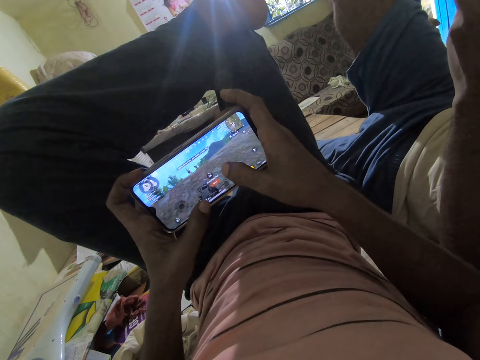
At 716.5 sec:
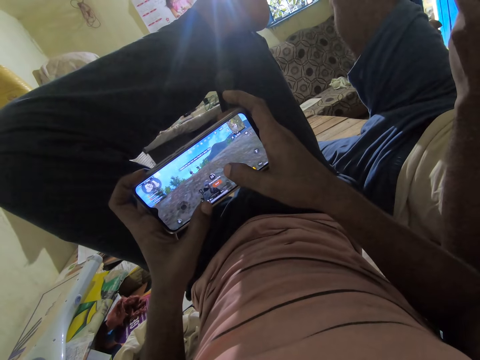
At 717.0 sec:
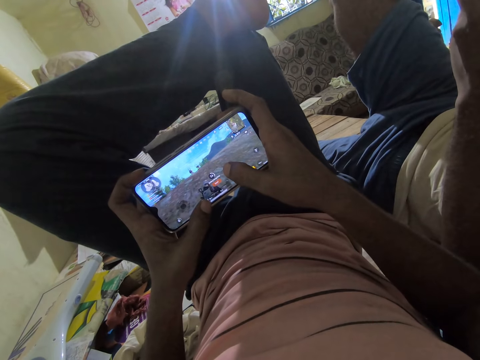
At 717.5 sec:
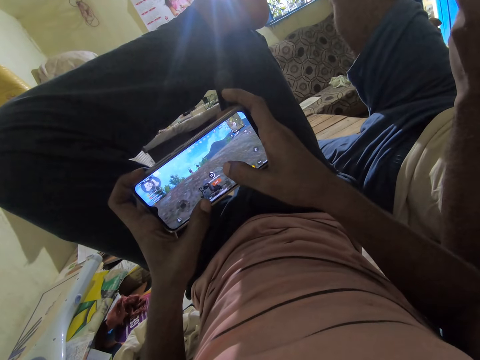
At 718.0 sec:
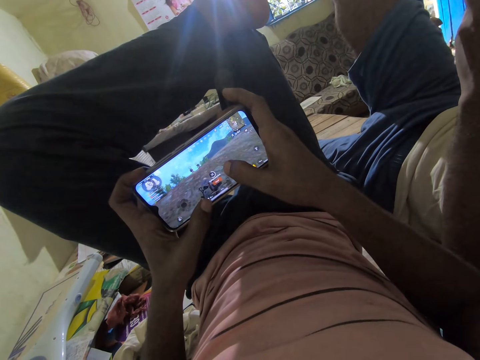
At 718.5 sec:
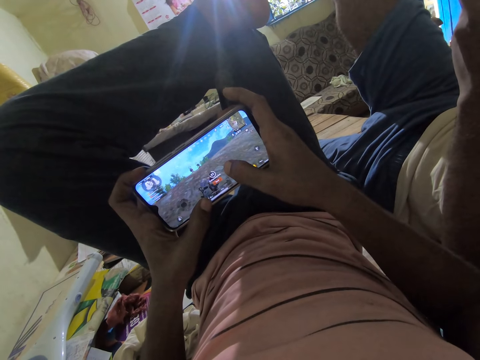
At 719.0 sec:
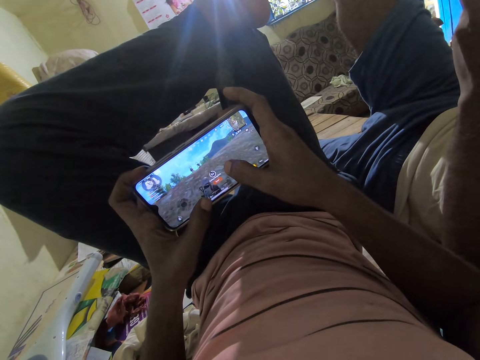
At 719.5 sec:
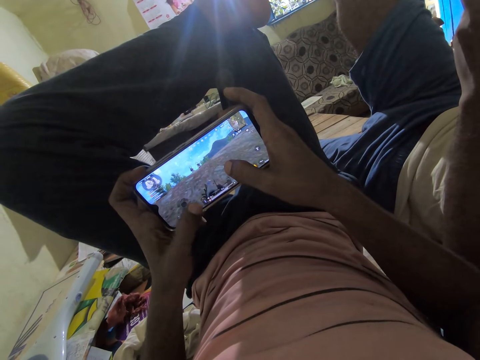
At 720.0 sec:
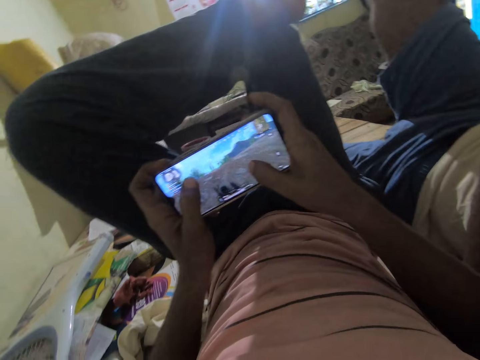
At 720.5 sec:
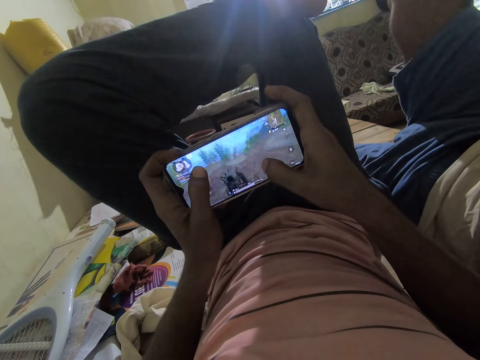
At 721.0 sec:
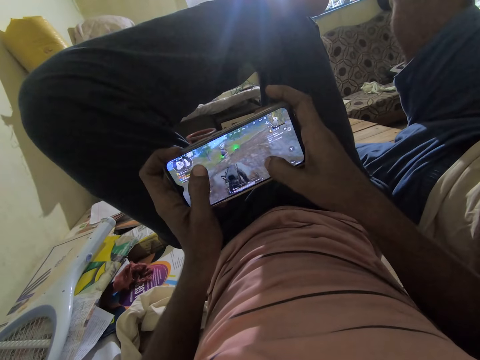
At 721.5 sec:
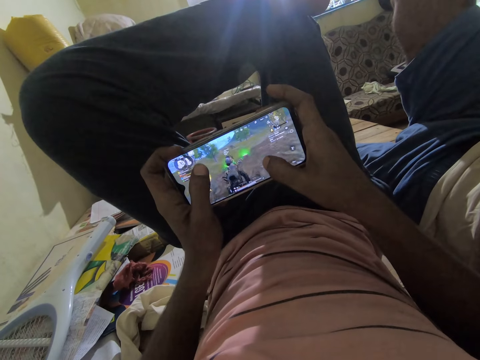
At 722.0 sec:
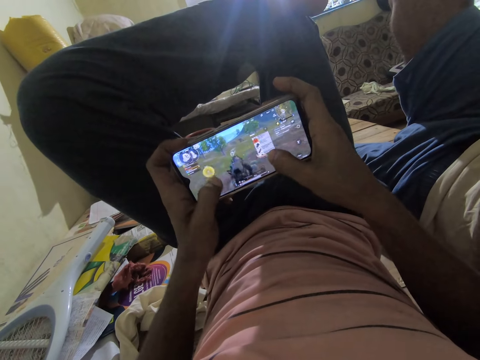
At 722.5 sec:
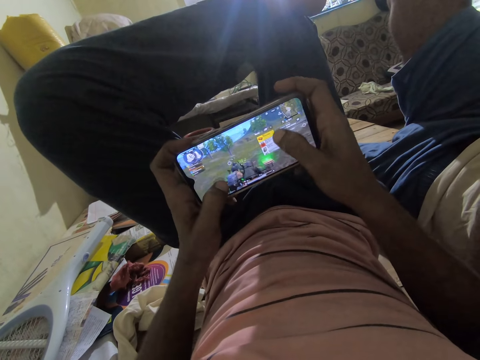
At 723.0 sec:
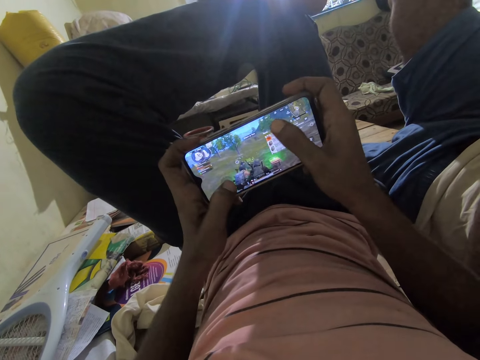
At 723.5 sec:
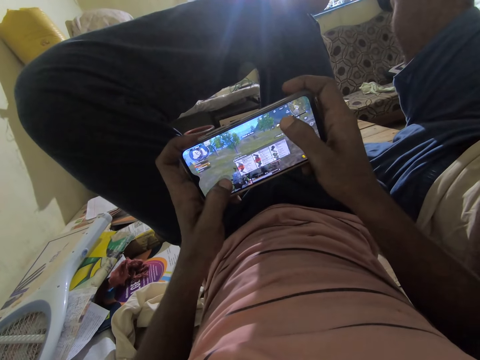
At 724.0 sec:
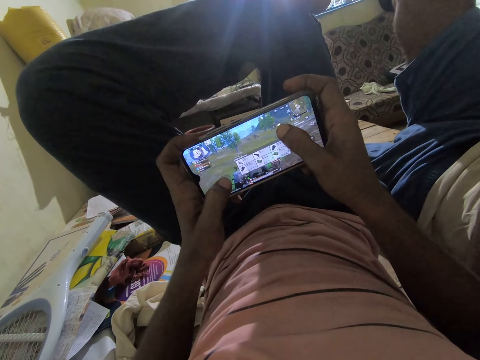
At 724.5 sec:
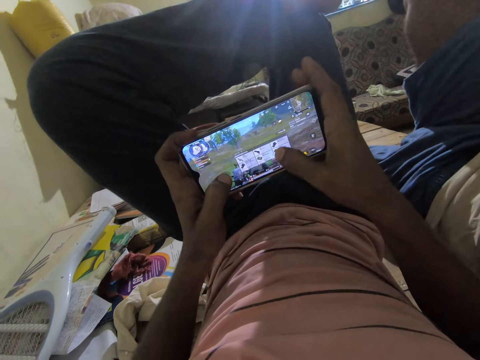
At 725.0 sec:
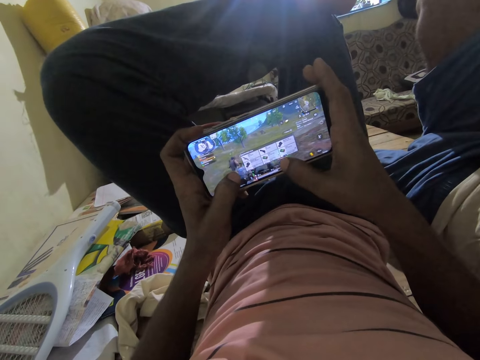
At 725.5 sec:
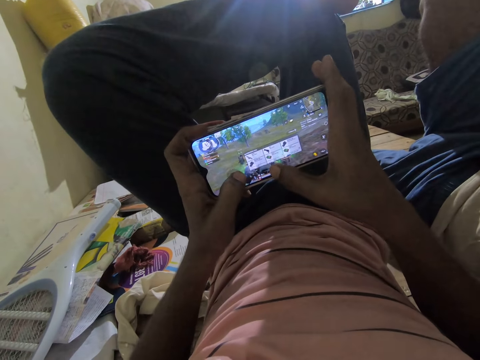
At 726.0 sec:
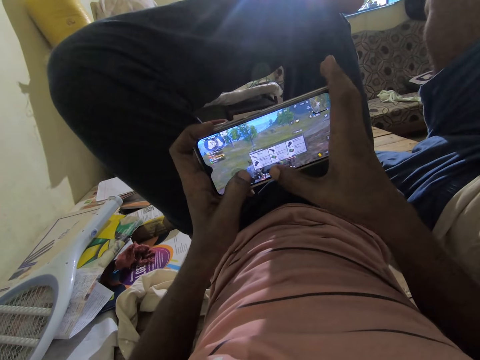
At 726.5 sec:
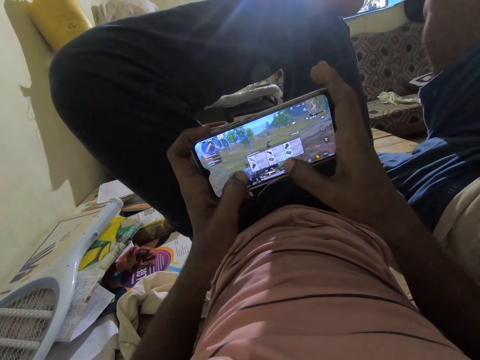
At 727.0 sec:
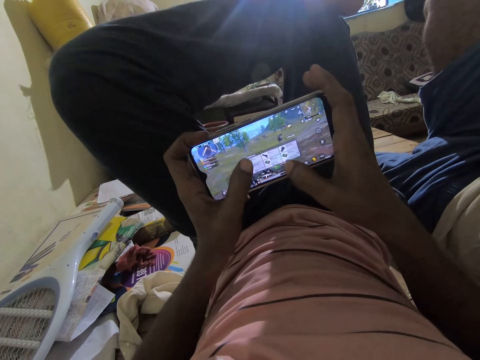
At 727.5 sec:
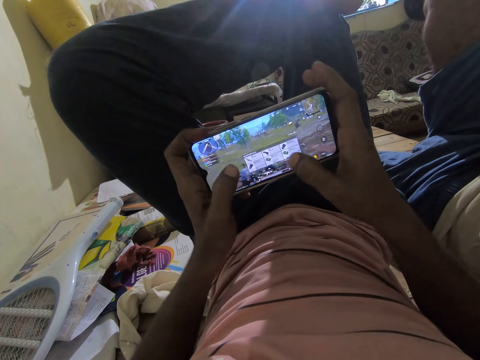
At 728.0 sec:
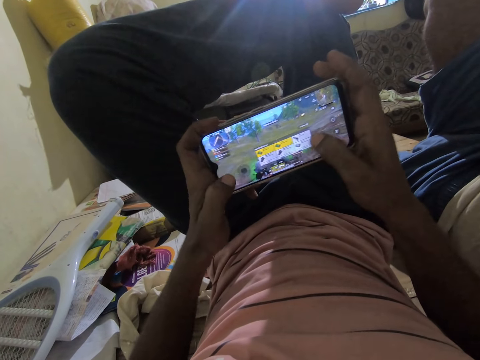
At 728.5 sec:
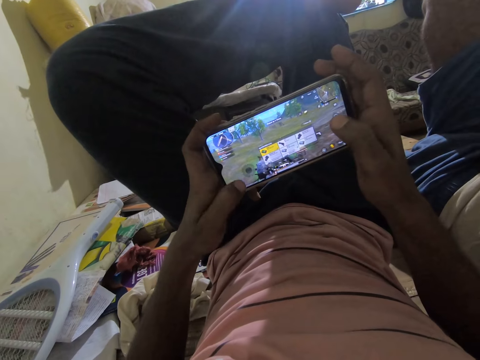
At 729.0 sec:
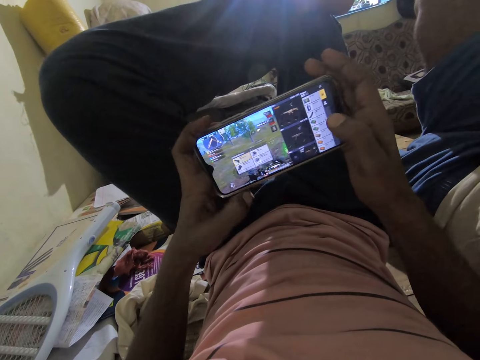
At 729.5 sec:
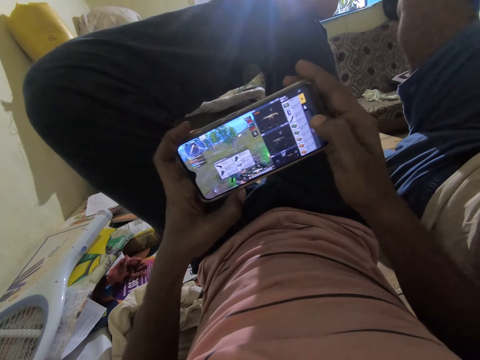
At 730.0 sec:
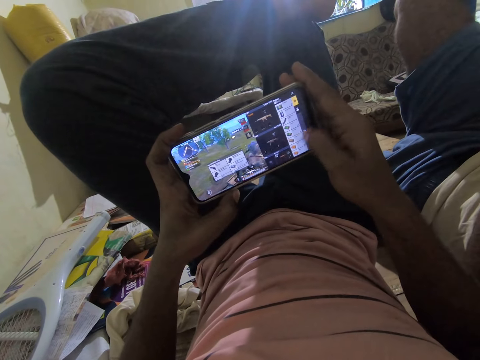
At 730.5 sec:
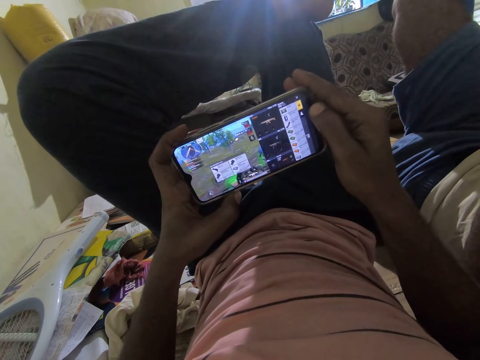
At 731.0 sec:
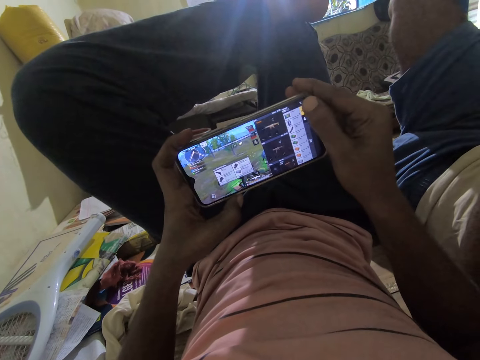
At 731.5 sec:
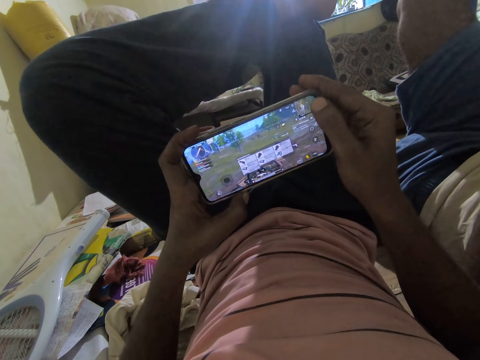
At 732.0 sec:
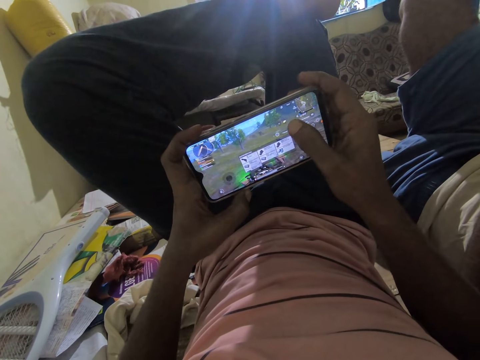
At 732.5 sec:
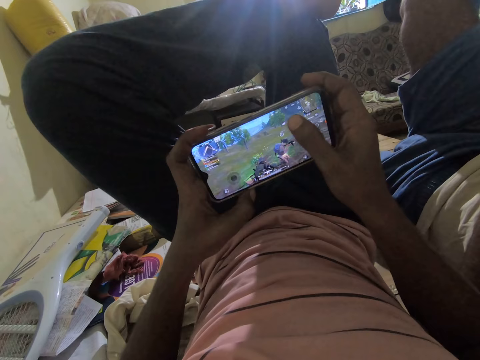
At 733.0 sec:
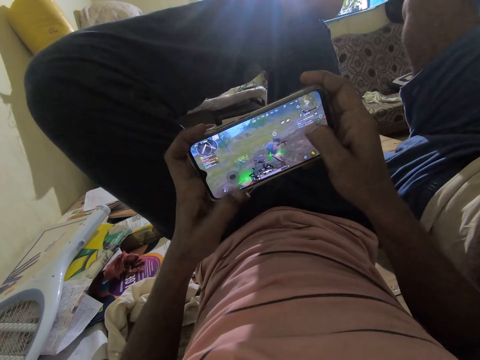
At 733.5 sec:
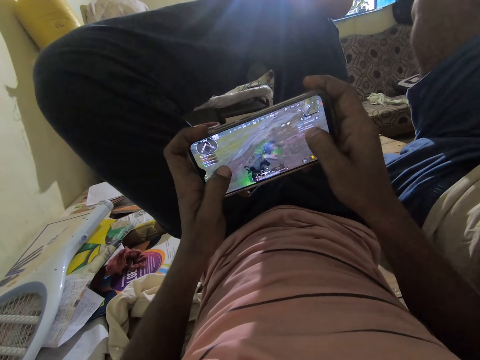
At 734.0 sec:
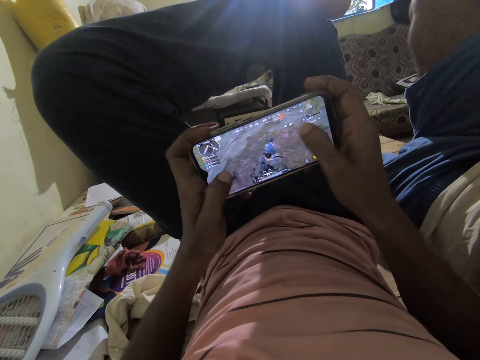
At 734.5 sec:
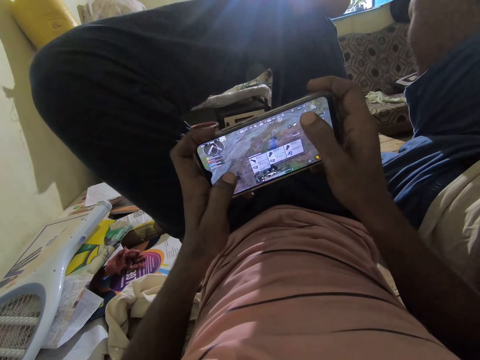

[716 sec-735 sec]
The camera wearer interacts with a person. He plays video games in his phone. He talks to the person. He plays a game on the phone. He interacts with the person. He plays video games in his phone.

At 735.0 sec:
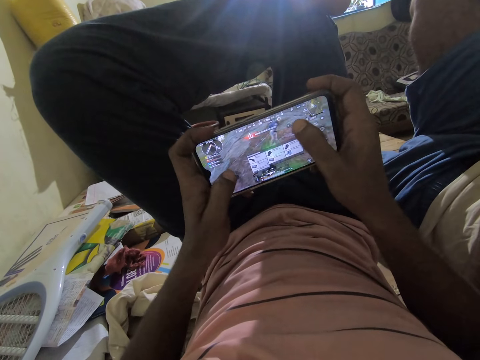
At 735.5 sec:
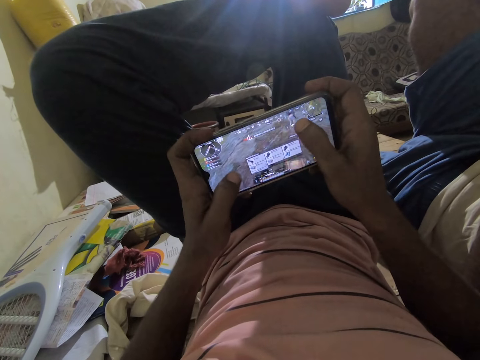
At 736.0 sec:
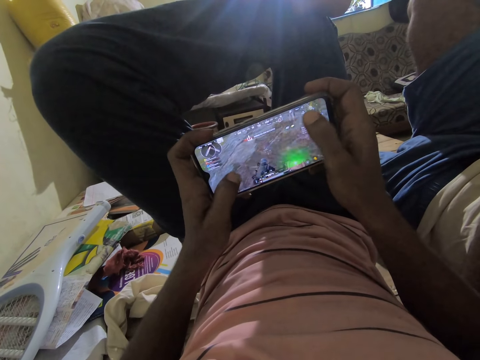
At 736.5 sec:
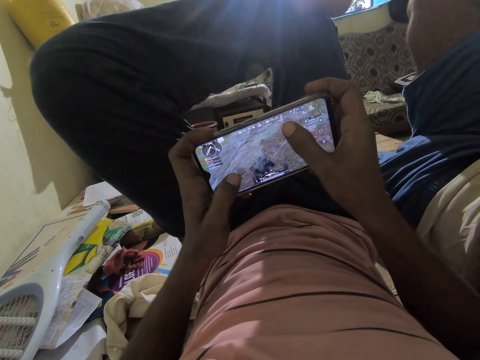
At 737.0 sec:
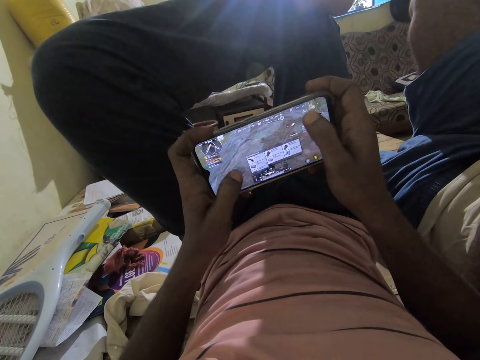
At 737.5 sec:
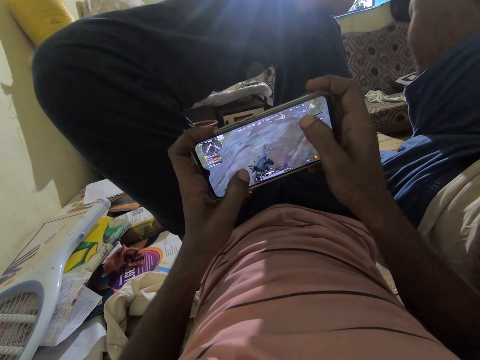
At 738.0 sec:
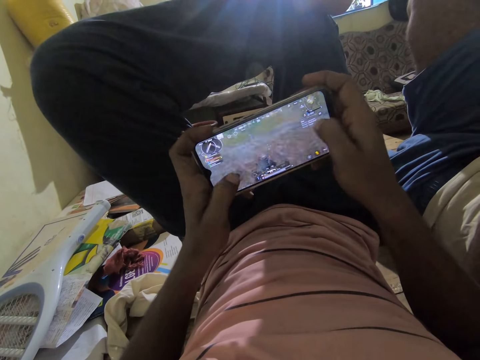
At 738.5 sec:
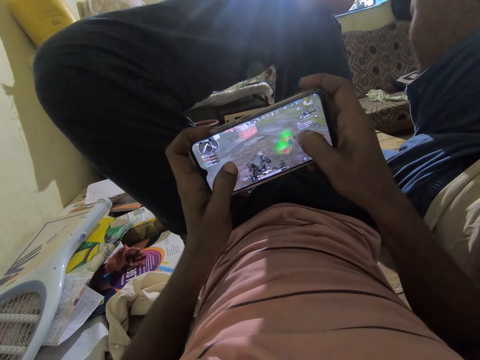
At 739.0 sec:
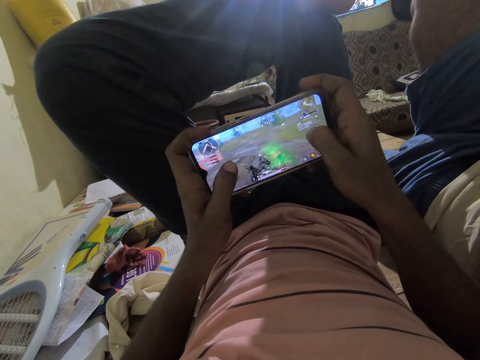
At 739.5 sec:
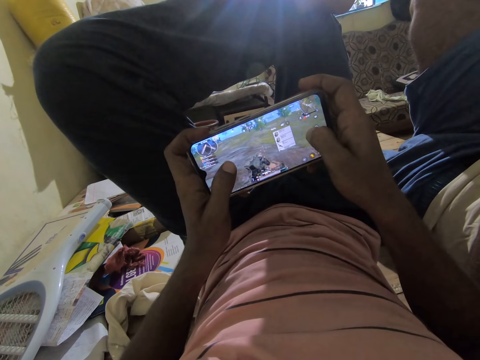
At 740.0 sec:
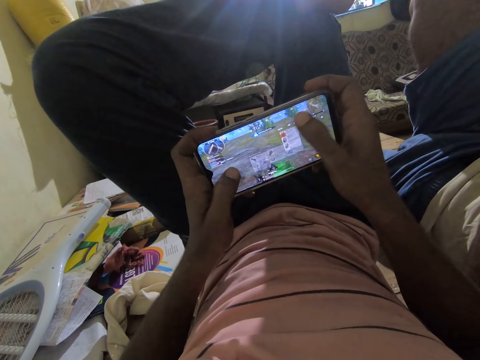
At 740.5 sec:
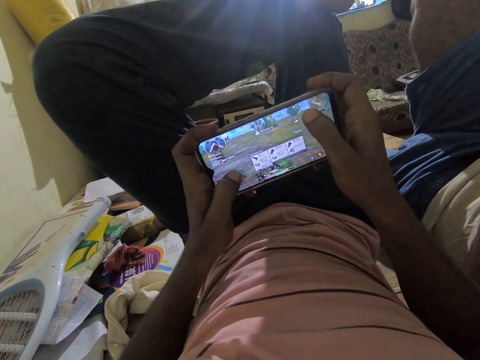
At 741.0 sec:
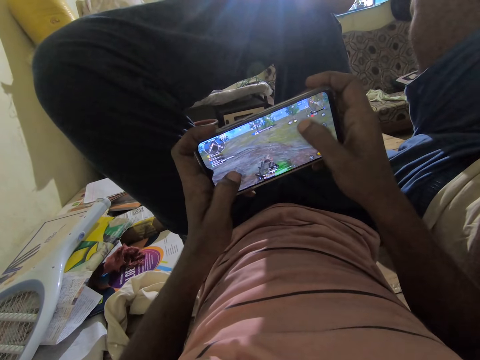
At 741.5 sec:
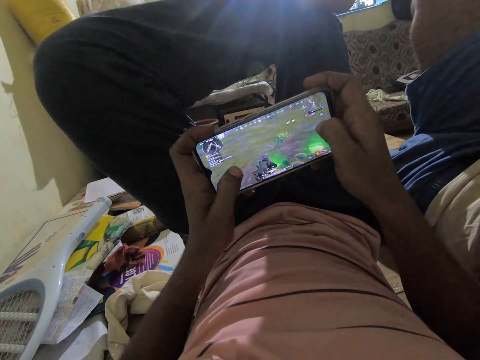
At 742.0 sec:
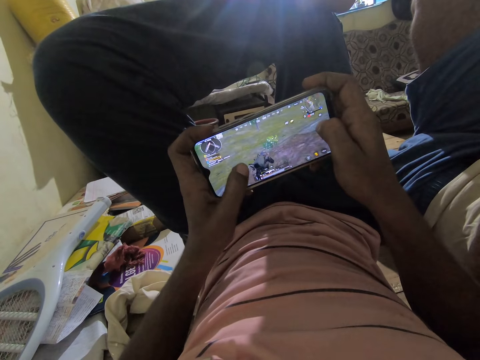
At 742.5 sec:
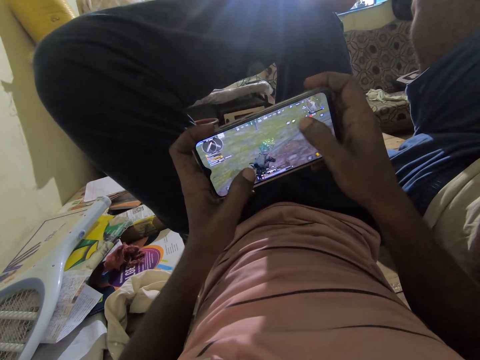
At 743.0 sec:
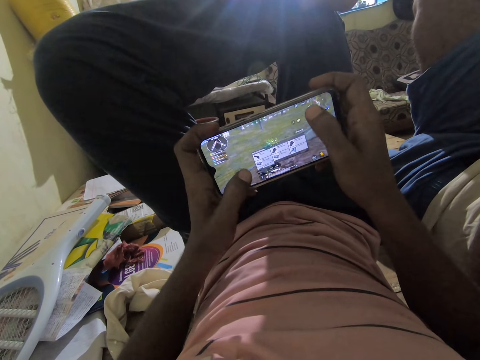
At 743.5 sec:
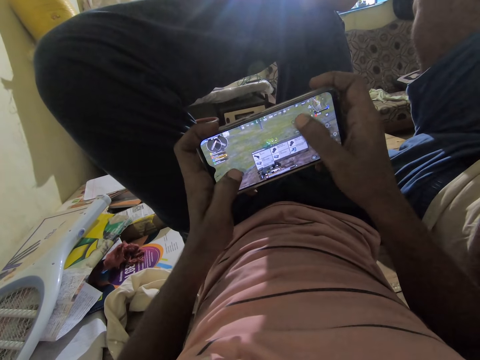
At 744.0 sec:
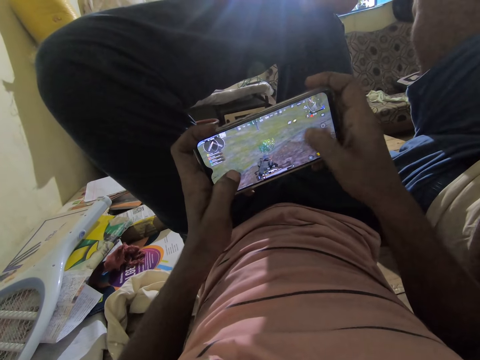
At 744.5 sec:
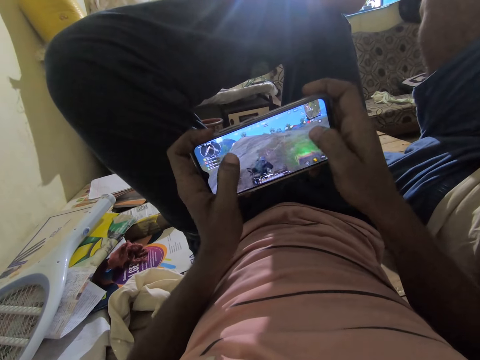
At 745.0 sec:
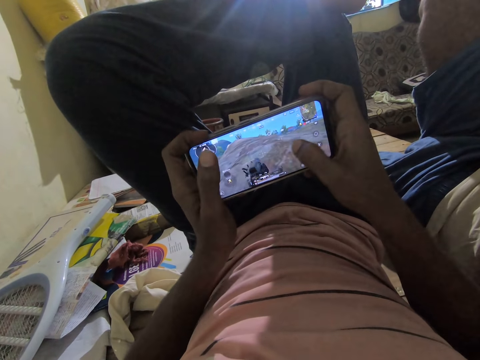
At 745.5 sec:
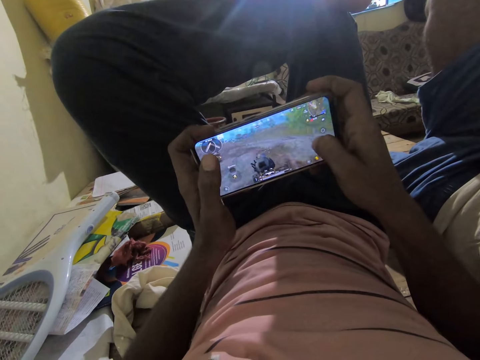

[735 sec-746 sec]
The camera wearer interacts with a person. They play a game on the phone.
